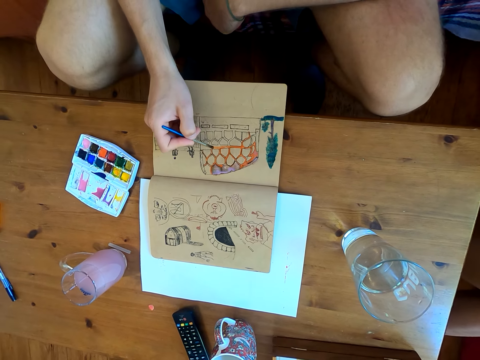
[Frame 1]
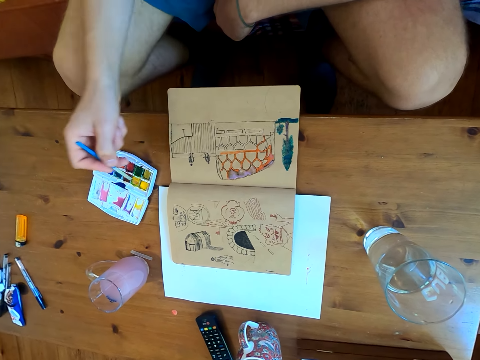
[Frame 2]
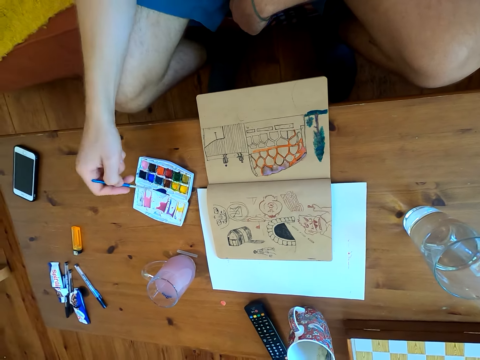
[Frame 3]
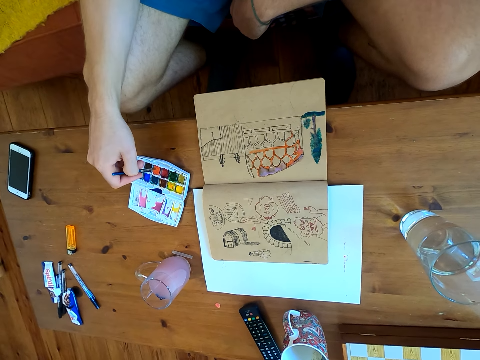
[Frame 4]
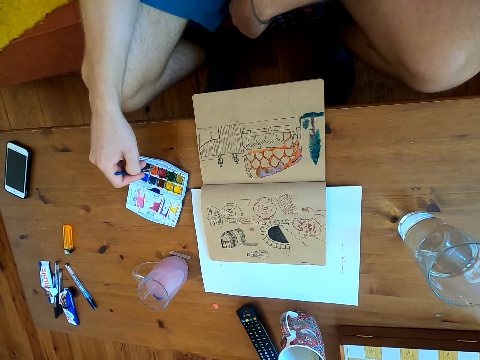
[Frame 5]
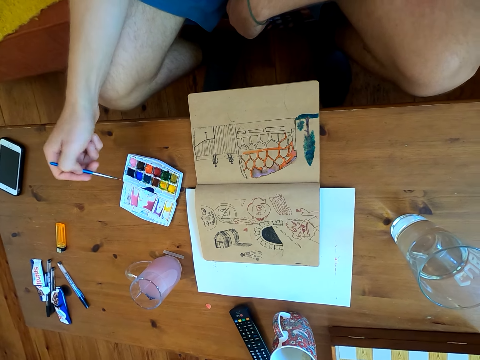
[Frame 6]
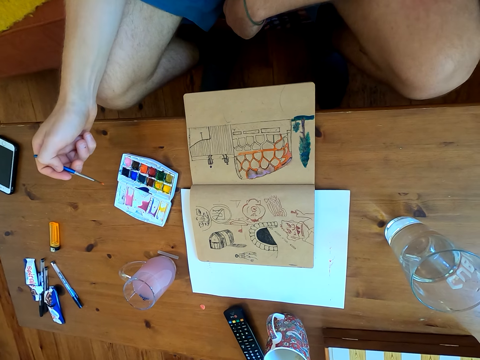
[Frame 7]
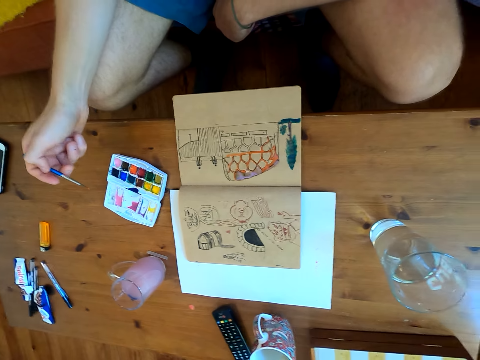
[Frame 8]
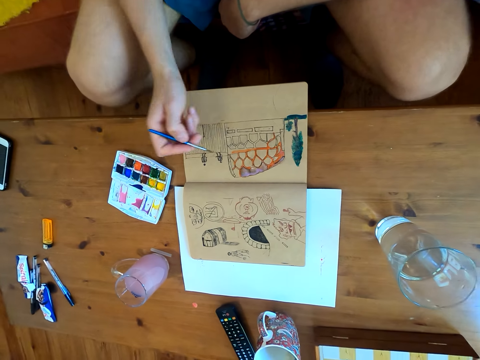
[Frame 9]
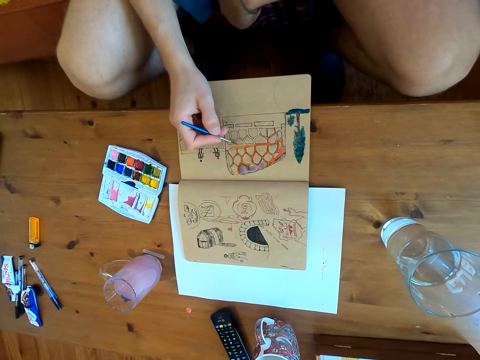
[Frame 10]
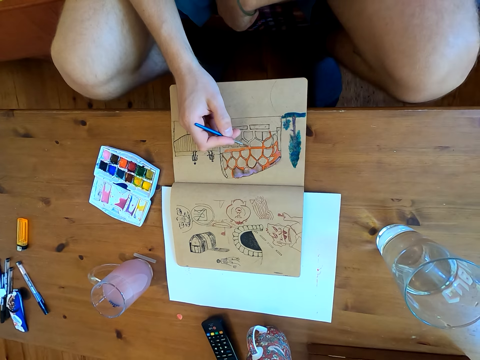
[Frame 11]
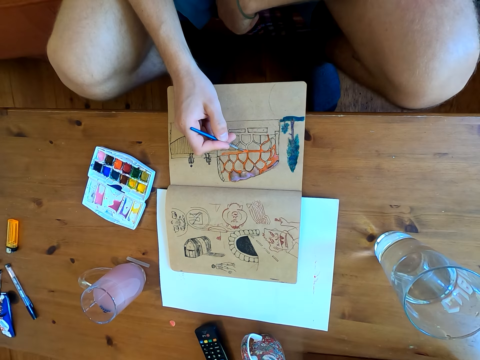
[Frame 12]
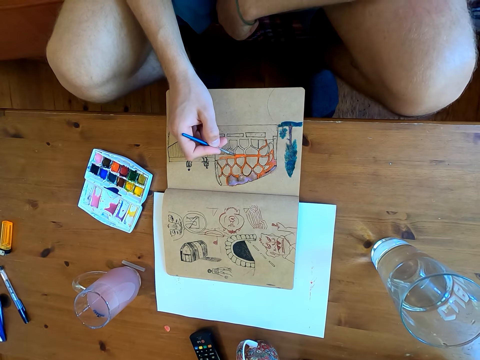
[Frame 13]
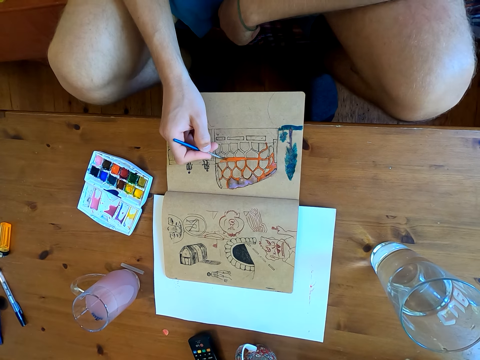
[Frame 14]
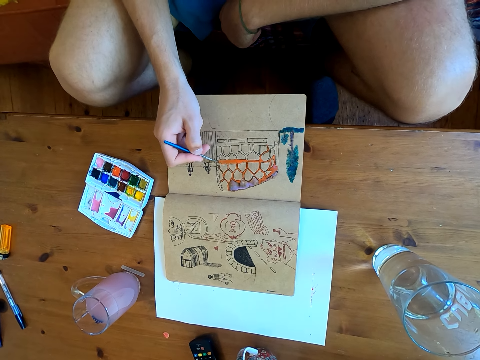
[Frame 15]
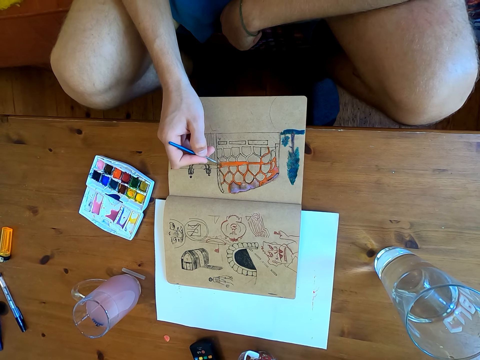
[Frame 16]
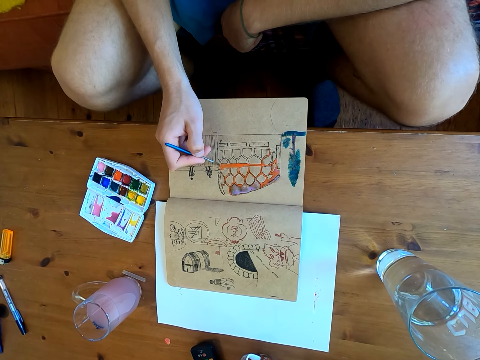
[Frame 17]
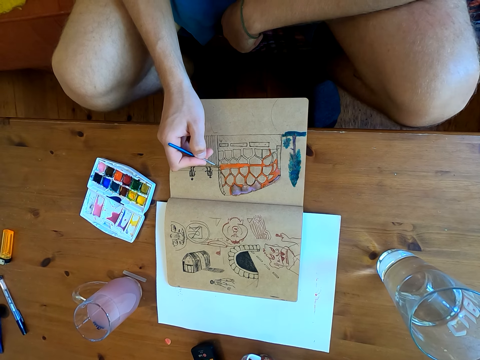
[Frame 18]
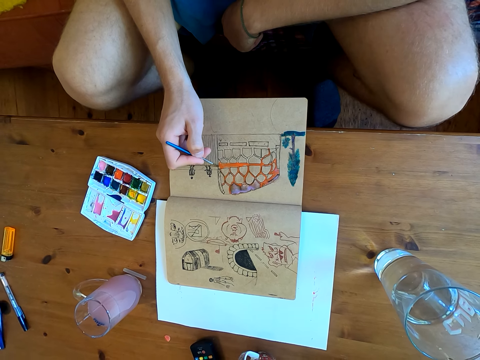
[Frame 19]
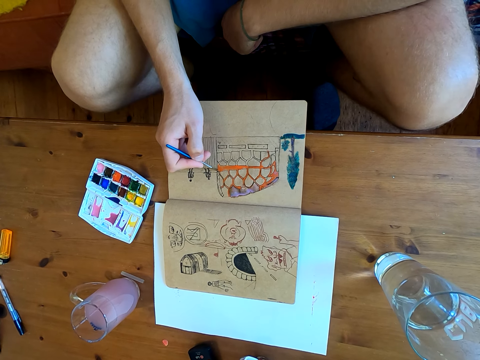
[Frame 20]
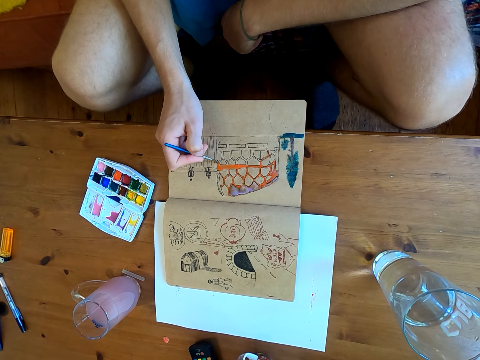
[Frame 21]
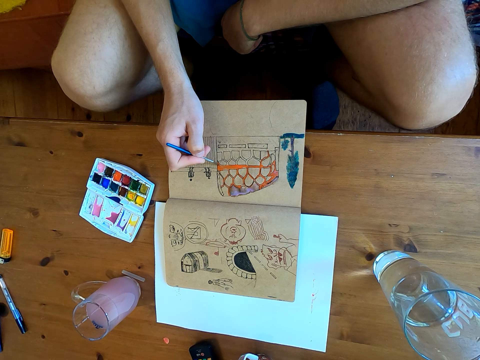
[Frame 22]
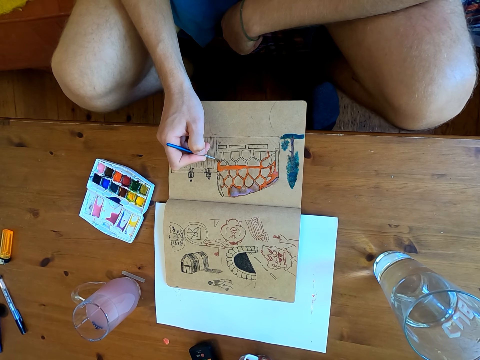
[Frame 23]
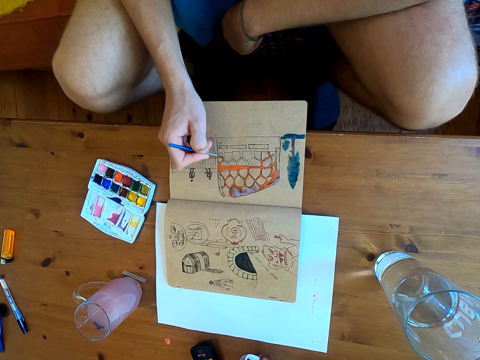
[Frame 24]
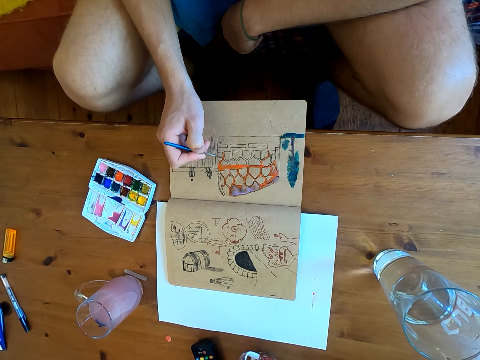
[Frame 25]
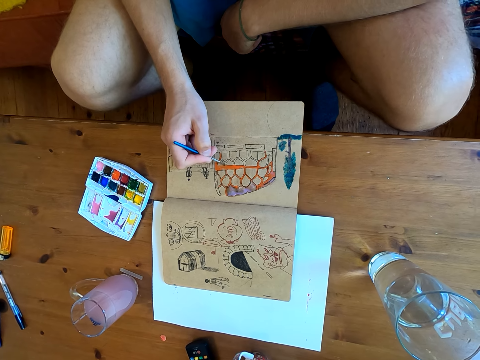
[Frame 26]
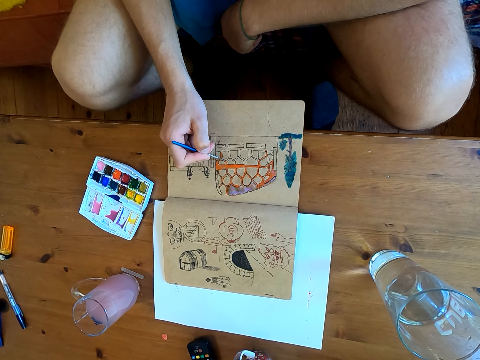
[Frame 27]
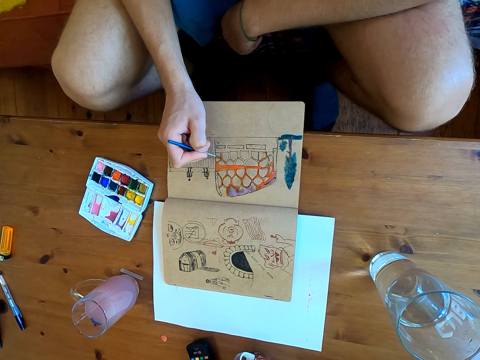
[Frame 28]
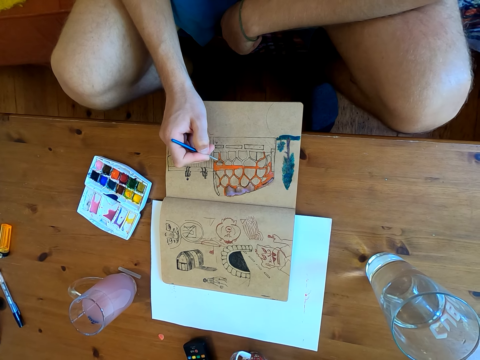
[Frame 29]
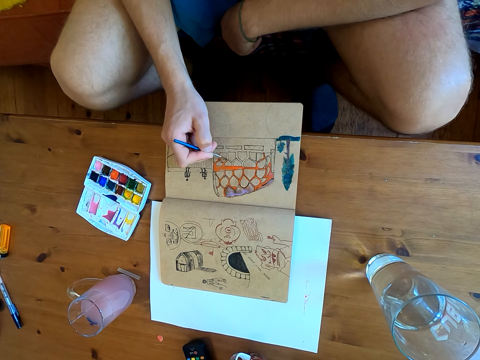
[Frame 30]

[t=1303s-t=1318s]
The camera wearer immerses the brush in watercolor. They paint on a page of the book.

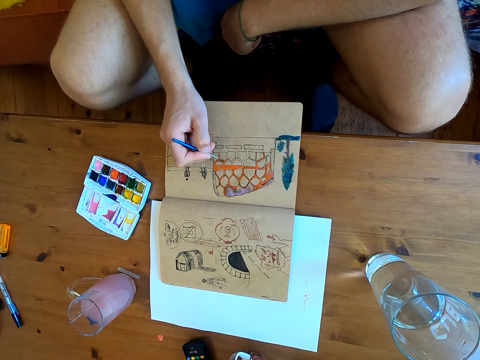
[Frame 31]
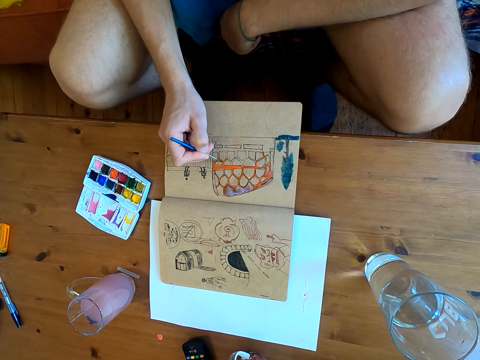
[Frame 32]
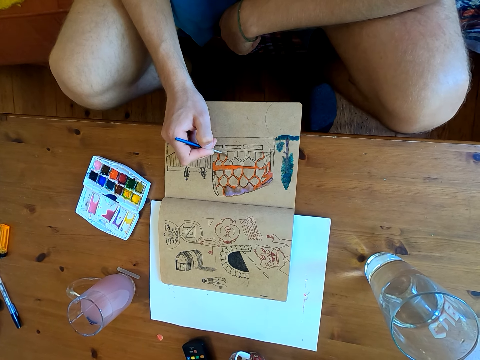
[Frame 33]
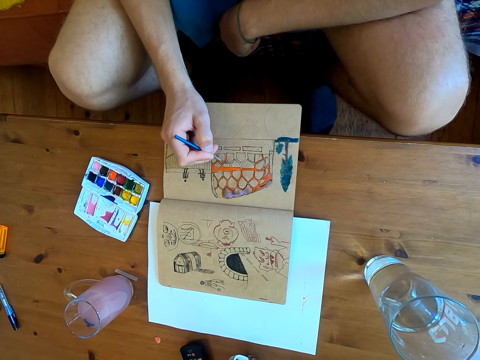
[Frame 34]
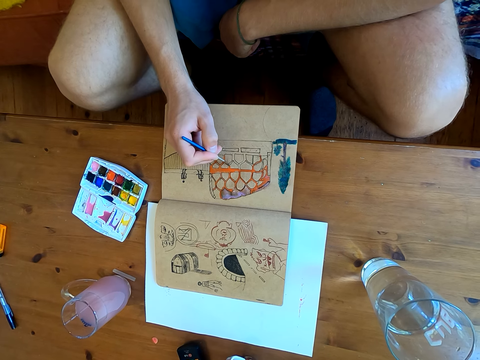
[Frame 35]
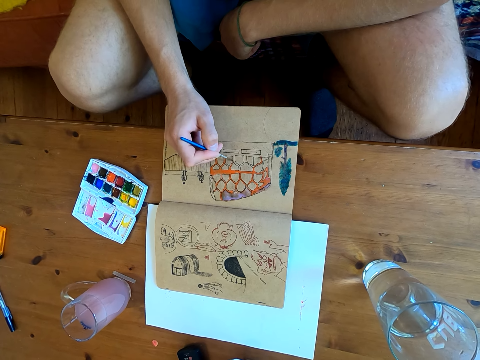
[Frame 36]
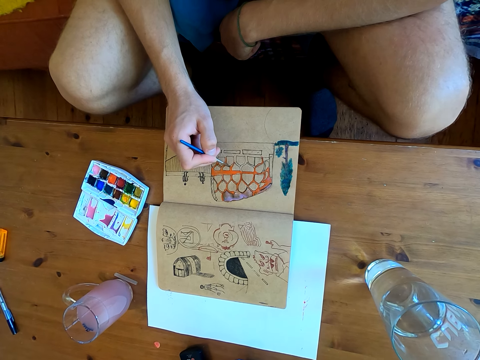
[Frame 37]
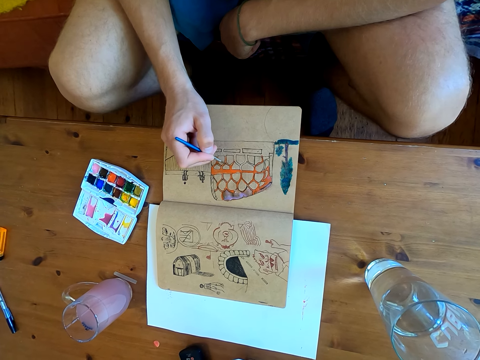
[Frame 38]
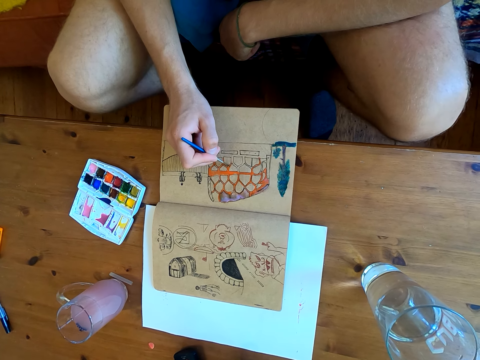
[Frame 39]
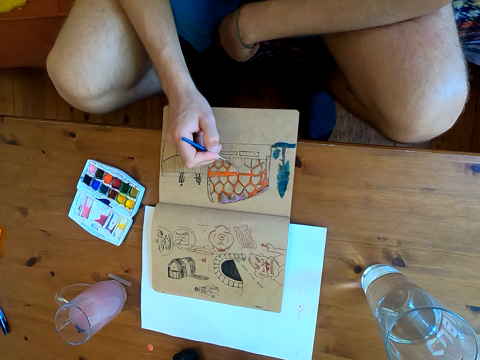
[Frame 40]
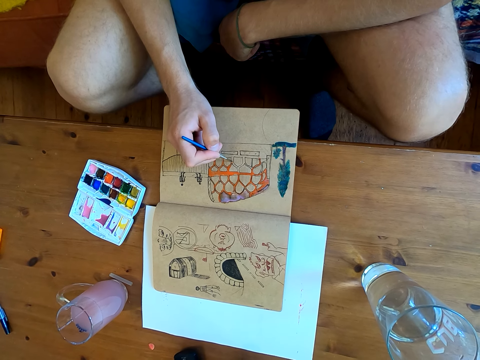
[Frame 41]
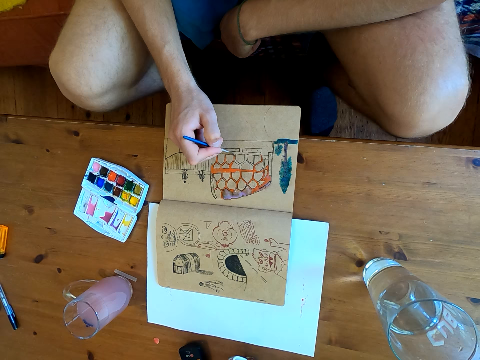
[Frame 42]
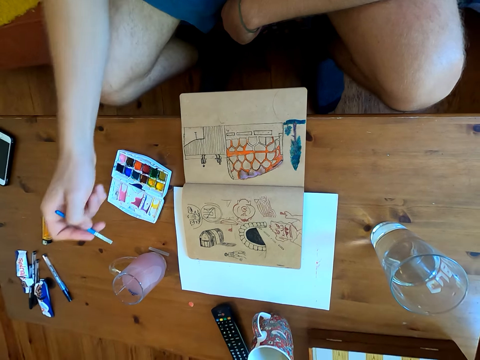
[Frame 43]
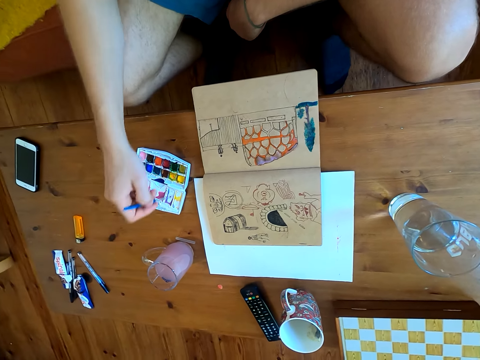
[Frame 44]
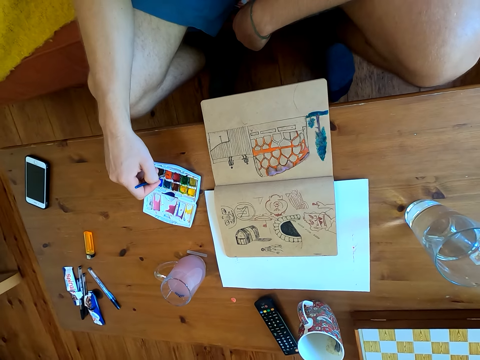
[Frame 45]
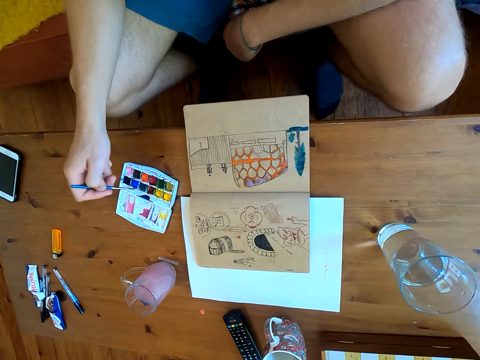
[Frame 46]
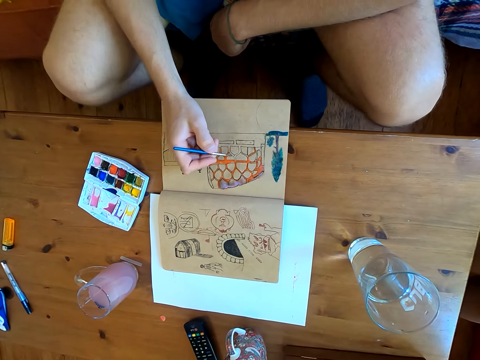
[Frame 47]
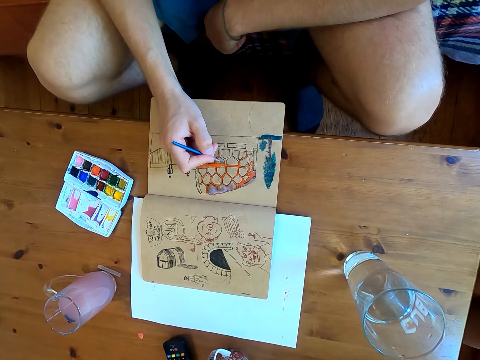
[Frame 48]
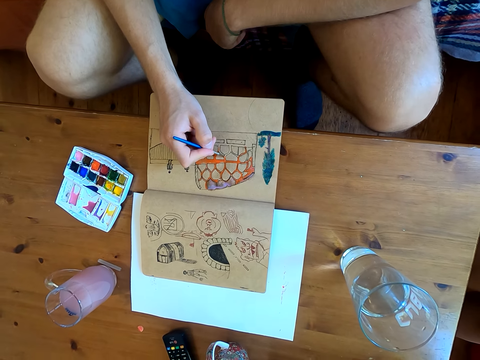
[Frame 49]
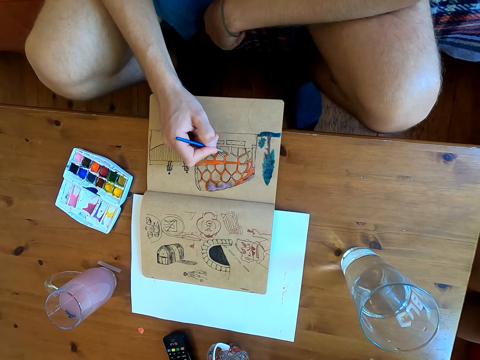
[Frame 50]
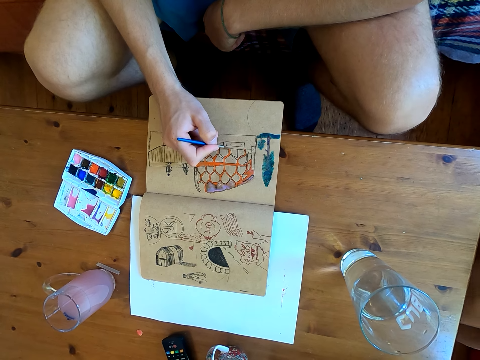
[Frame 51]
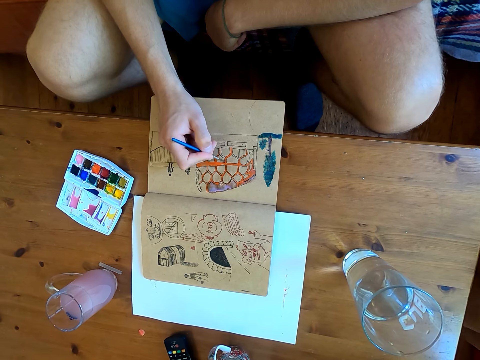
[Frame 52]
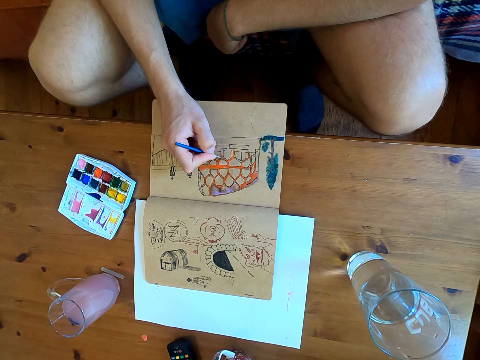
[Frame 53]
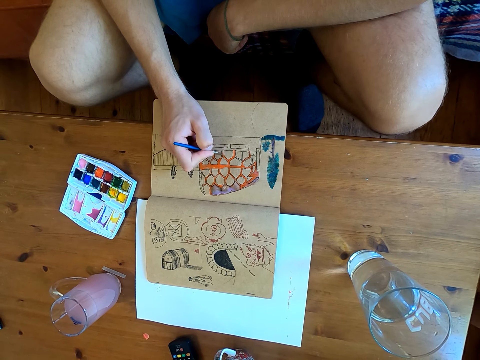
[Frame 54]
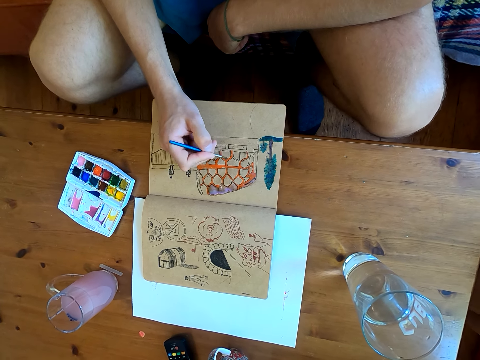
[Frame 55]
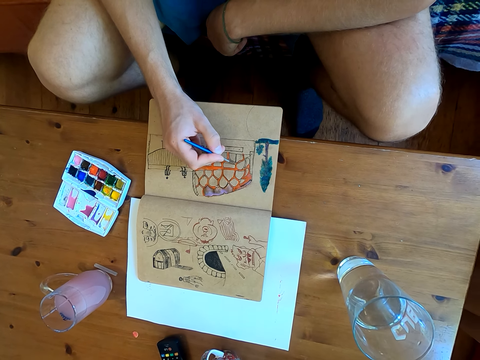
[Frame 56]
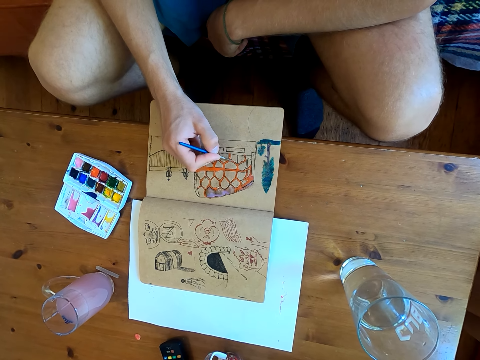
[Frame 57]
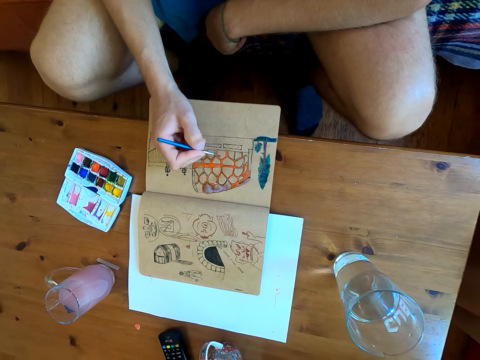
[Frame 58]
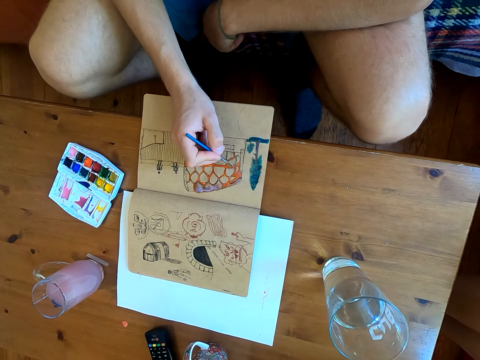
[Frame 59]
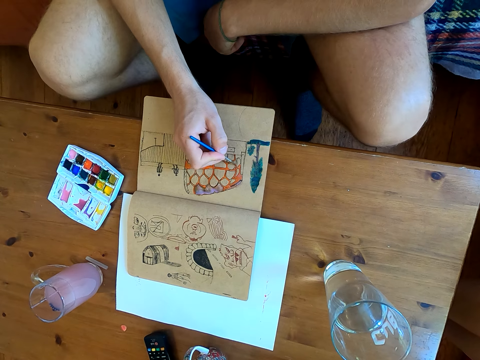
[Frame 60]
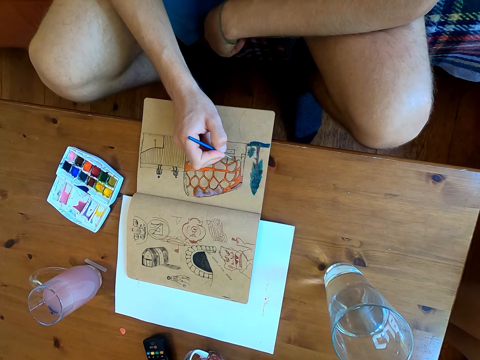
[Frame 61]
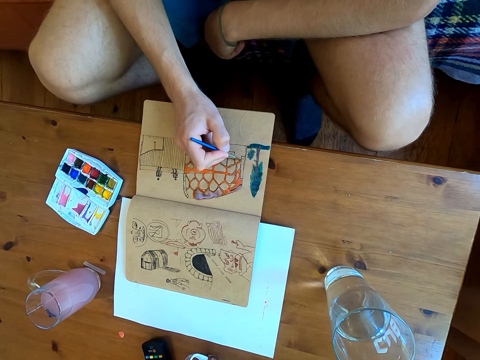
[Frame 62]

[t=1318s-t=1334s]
The camera wearer immerses the brush in watercolor. They paint on a page of the book.
